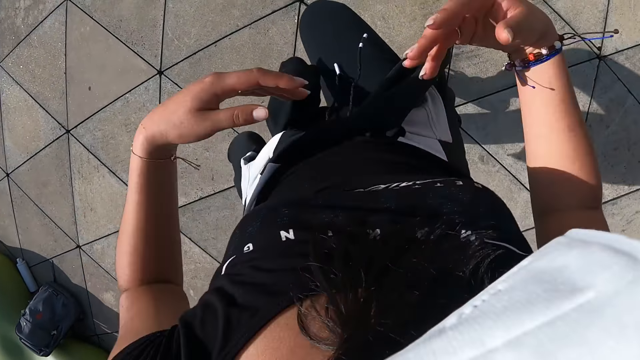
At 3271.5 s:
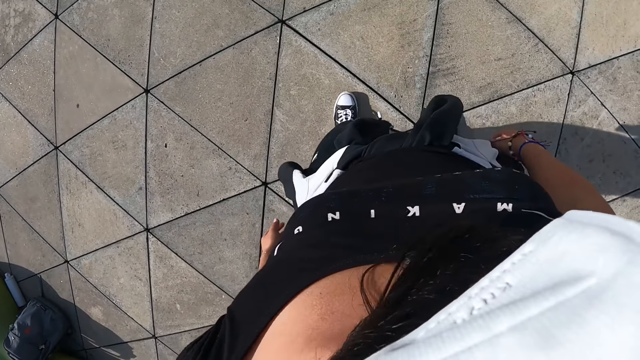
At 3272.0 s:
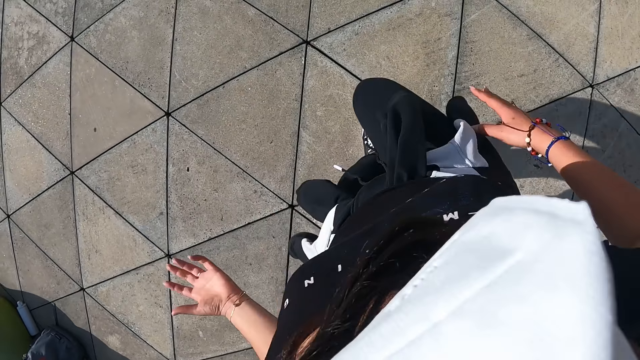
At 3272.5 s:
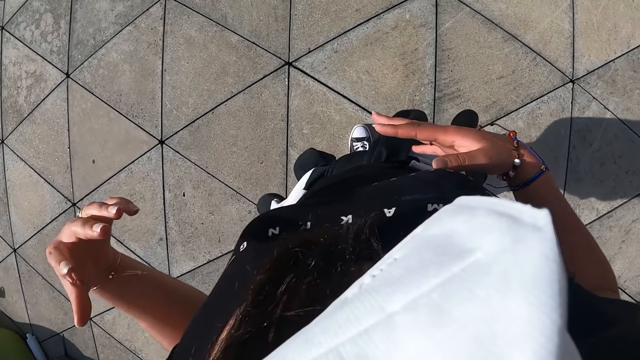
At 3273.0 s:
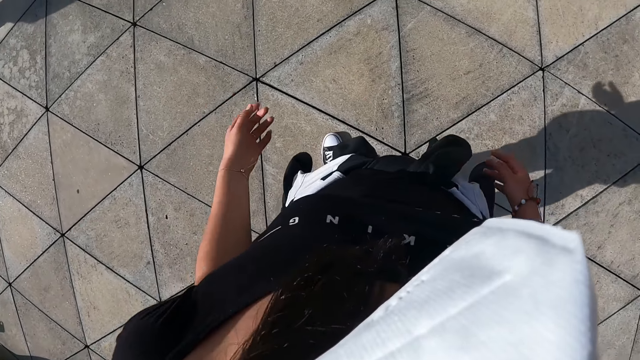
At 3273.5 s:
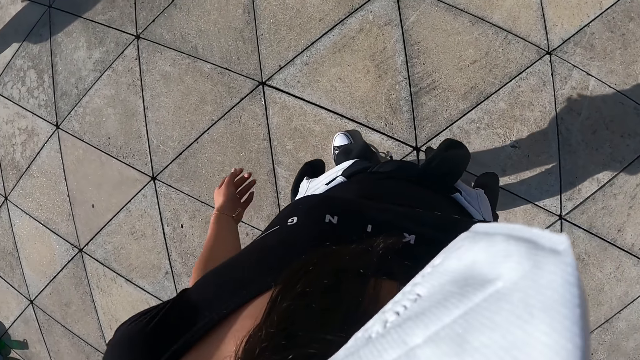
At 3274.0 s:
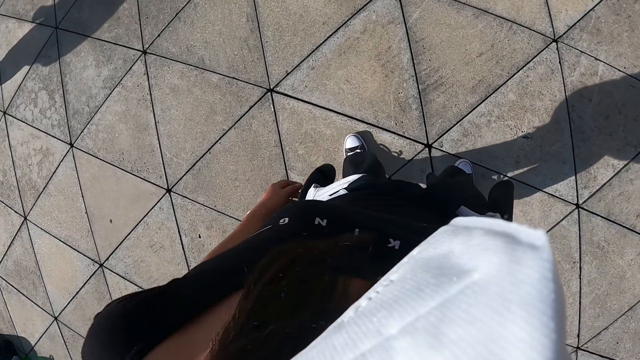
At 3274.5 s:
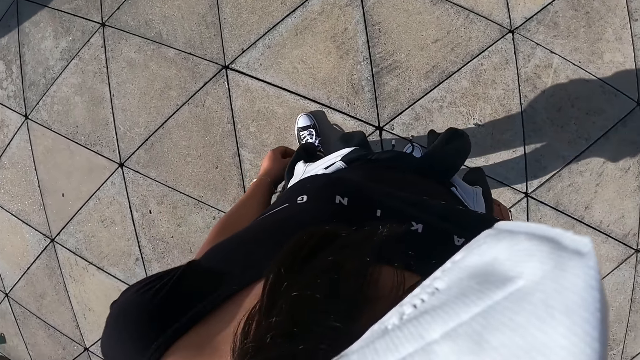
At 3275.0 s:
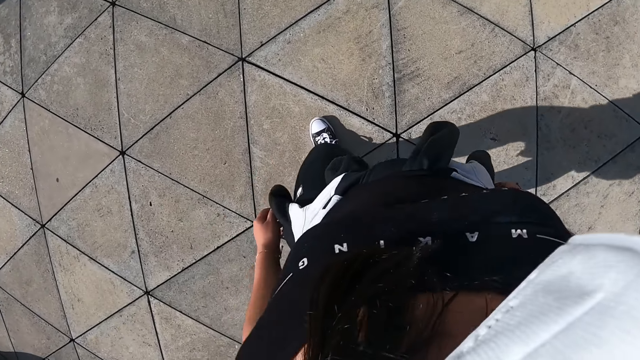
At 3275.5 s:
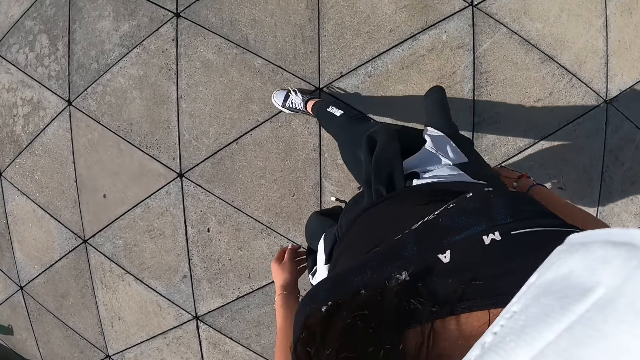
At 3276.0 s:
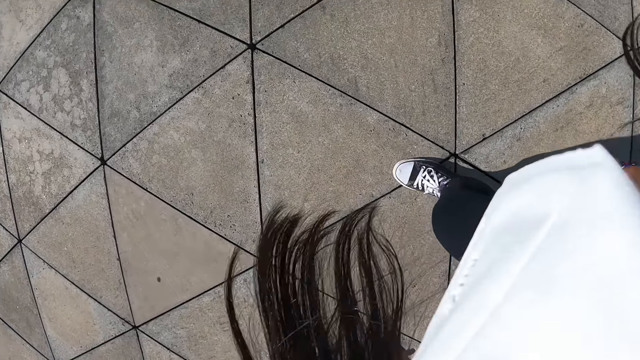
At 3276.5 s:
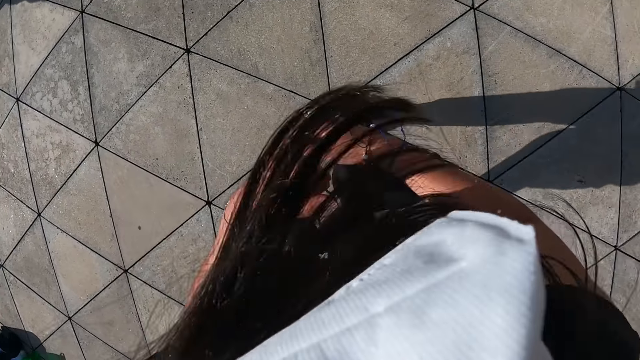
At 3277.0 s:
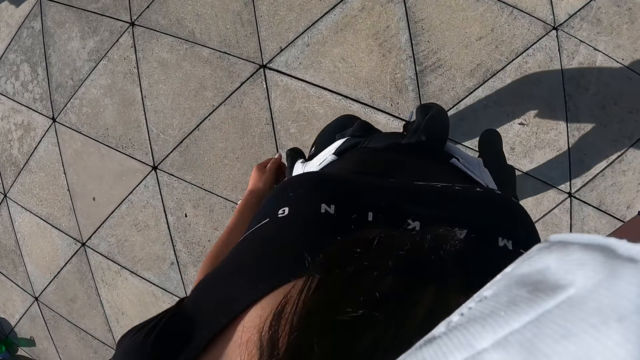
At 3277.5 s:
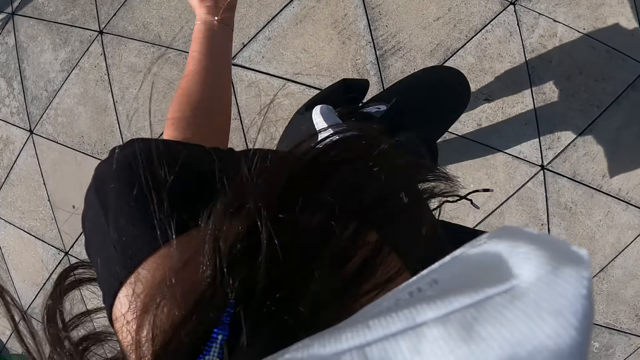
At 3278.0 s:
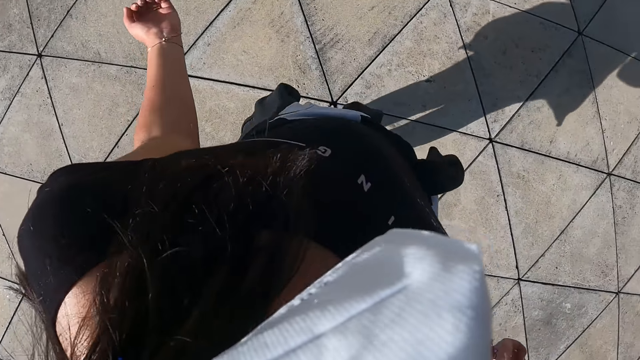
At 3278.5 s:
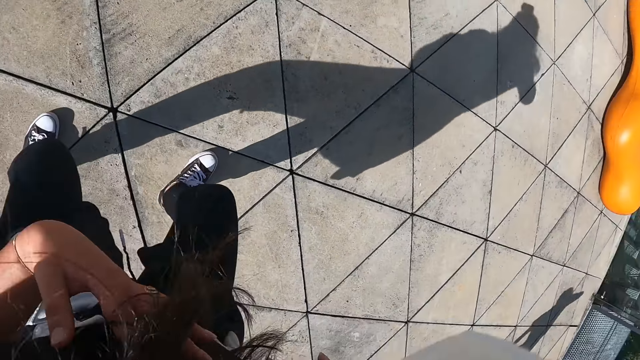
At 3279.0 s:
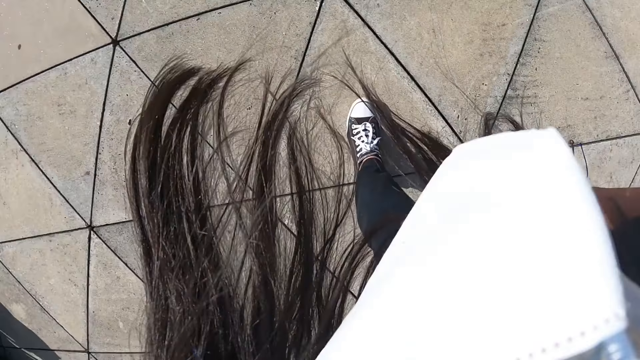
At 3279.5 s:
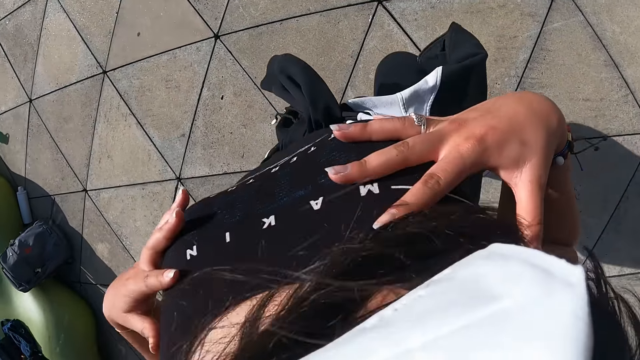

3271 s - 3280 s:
The camera wearer makes dance moves.

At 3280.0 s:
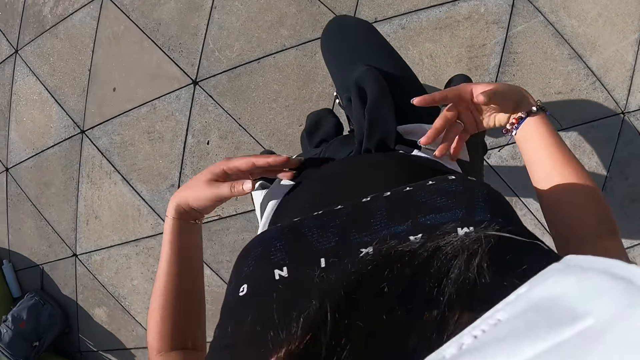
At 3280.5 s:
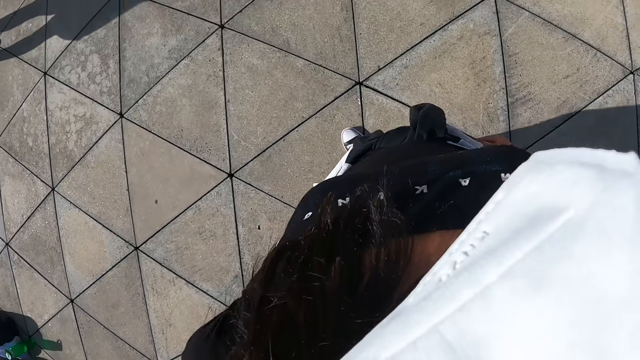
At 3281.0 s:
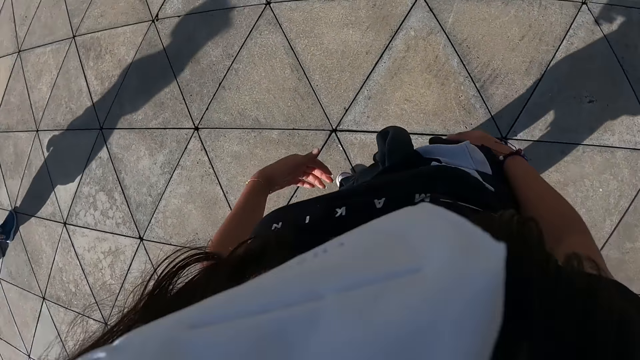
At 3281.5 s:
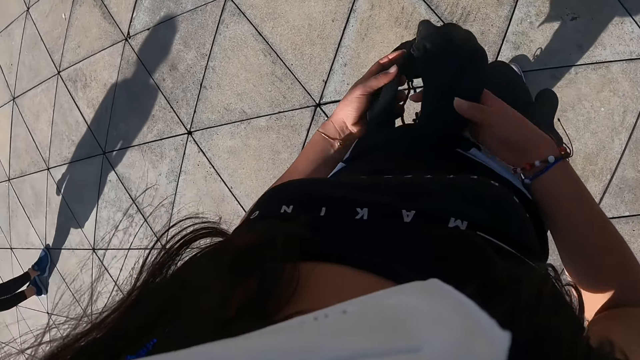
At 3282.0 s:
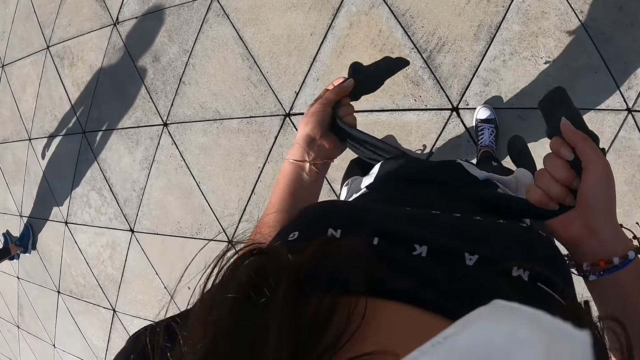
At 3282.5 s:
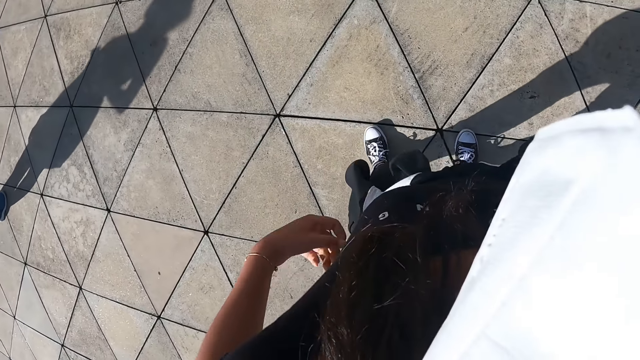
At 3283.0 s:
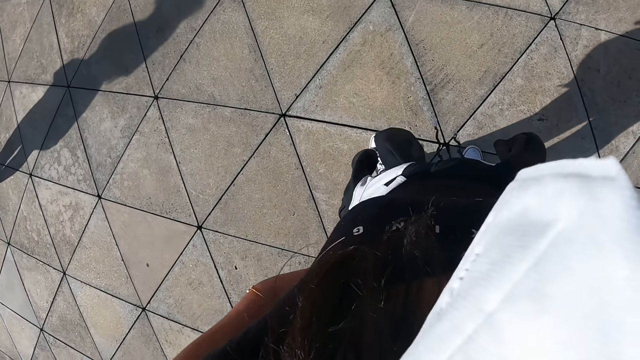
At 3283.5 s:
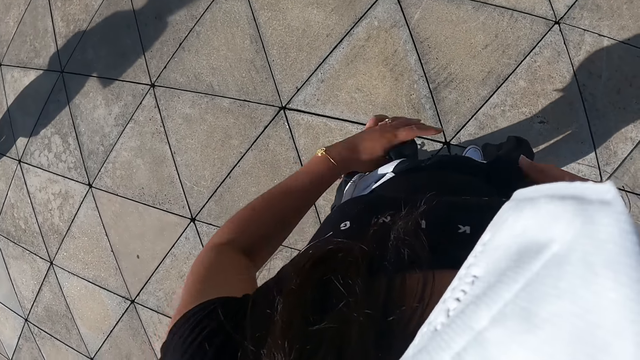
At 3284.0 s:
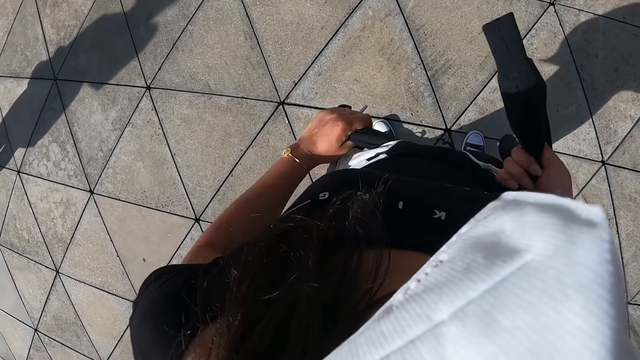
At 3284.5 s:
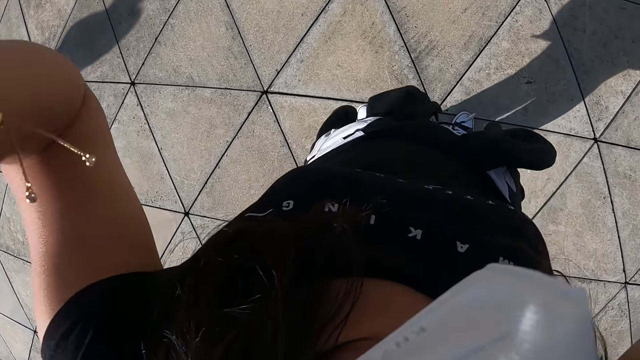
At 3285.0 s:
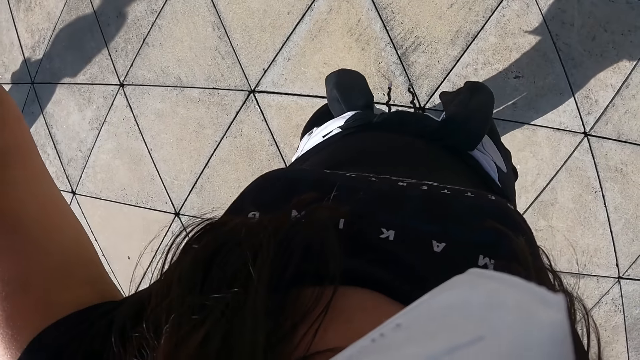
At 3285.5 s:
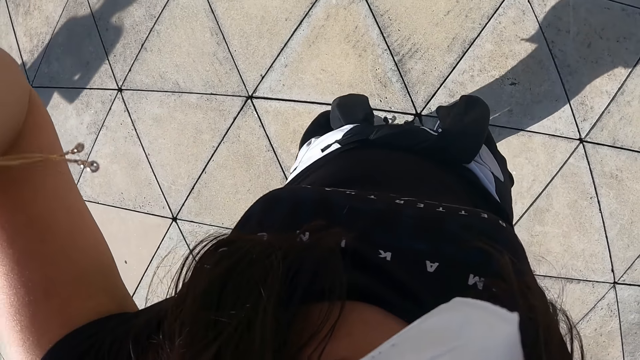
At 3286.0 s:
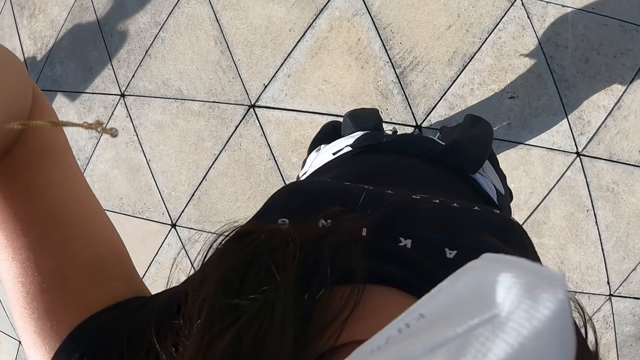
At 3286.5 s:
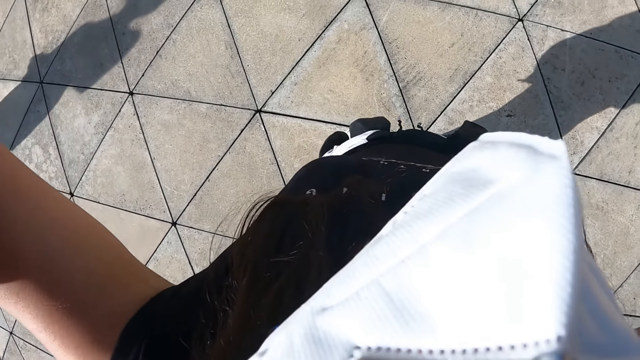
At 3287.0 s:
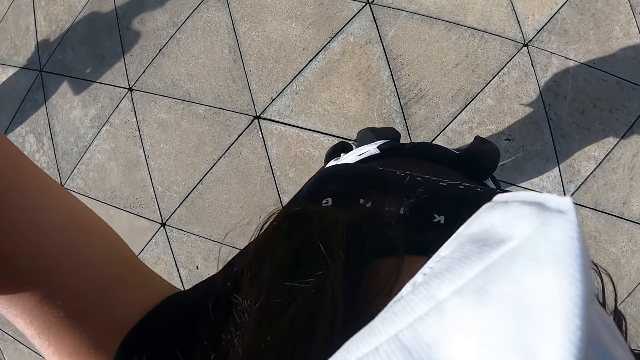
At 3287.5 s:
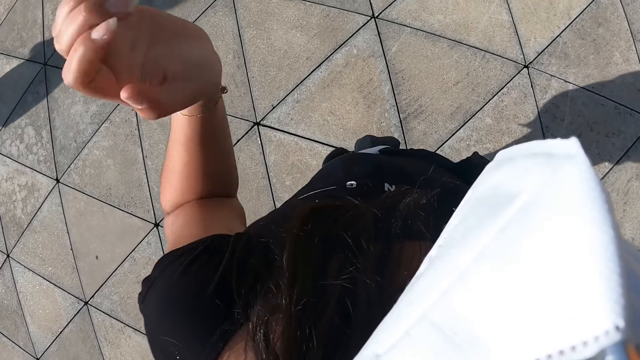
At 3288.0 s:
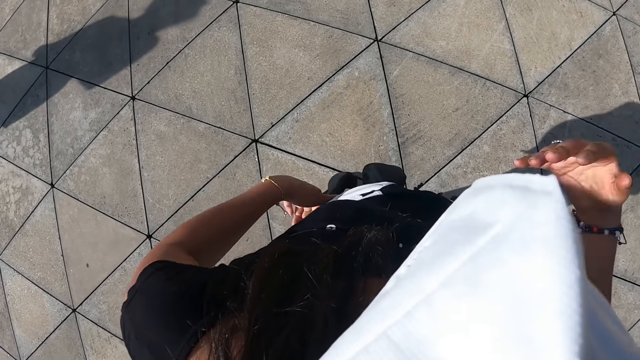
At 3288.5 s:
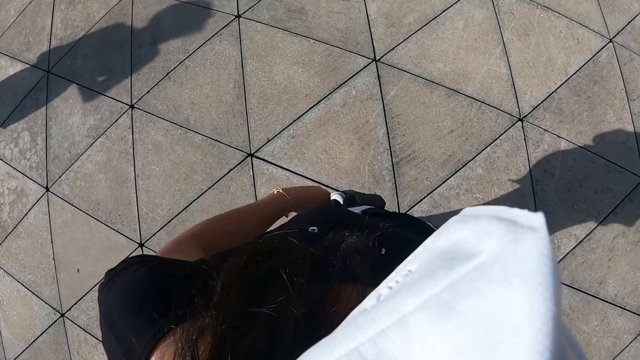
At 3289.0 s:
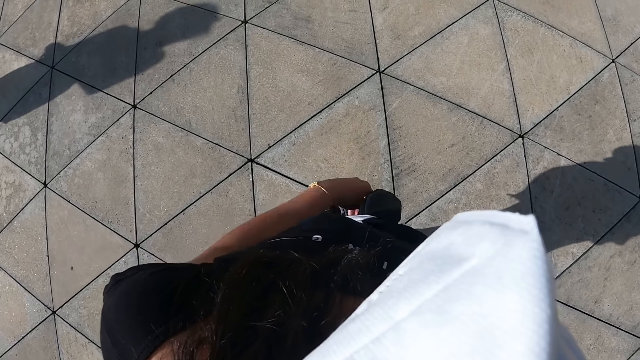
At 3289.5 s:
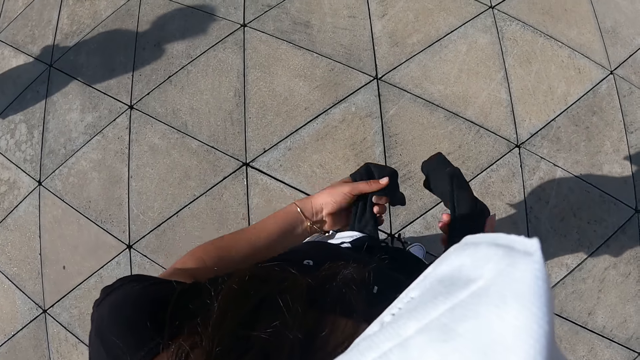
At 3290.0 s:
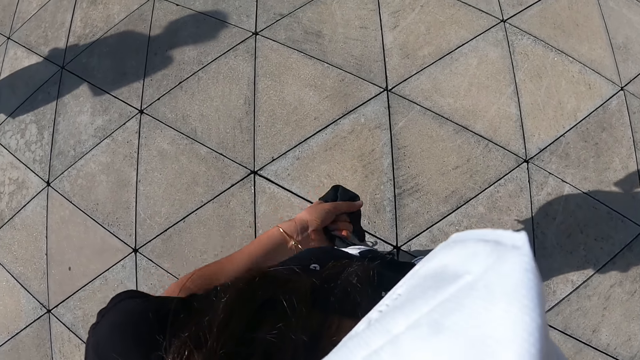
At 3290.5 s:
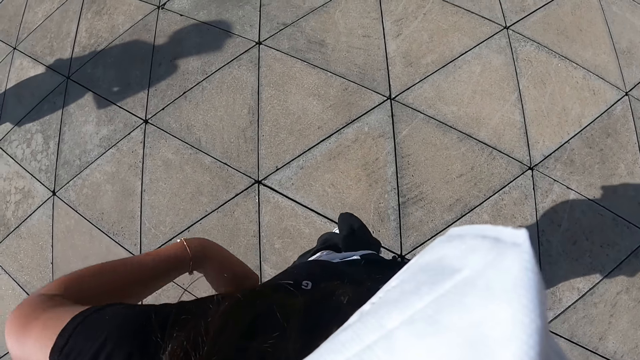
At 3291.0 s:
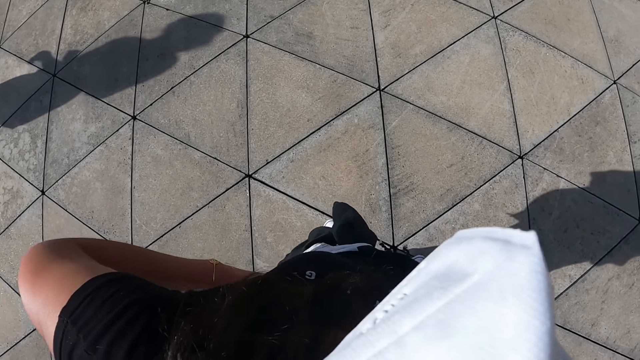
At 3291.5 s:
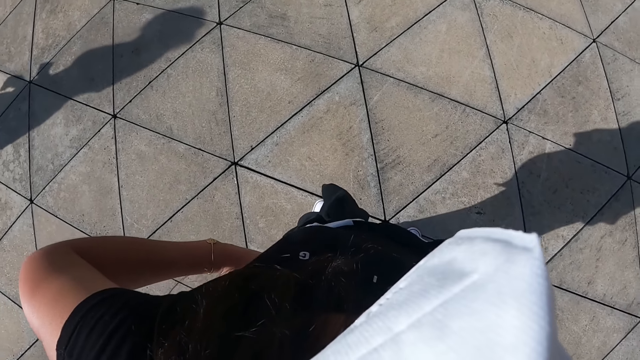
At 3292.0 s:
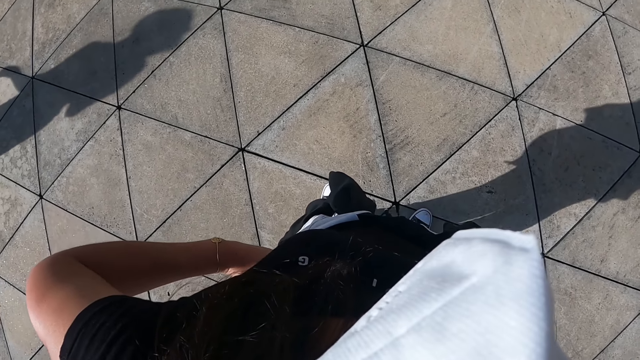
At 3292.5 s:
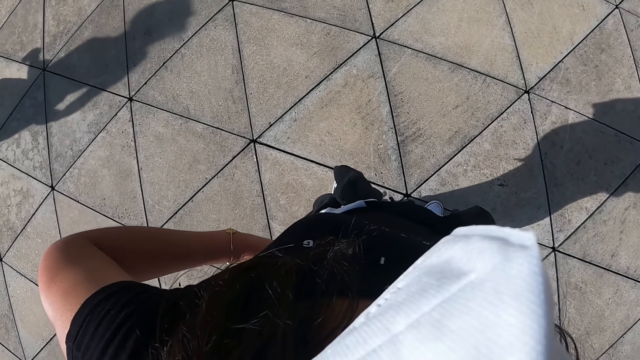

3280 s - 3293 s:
The camera wearer tightens the sweater around her waist with both hands. She tightens the sweater on the waist again. She raises her hands to her head. She adjusts a camera. She tightens the sweater around her waist with both hands. She places her left hand on her waist.
